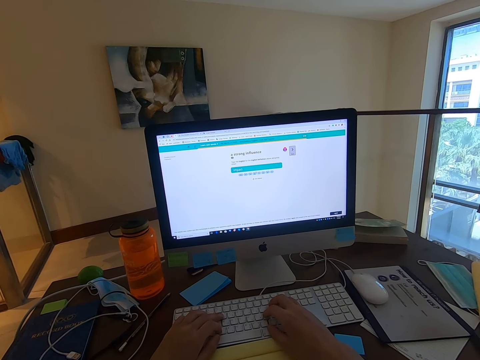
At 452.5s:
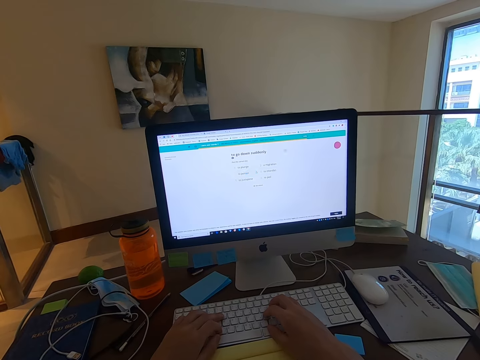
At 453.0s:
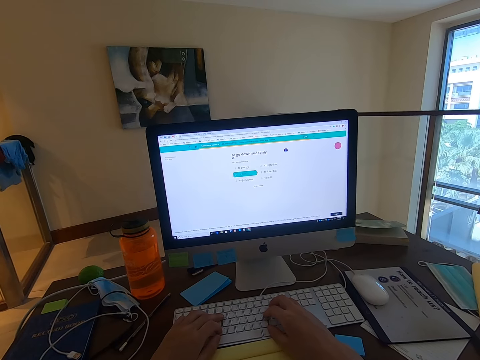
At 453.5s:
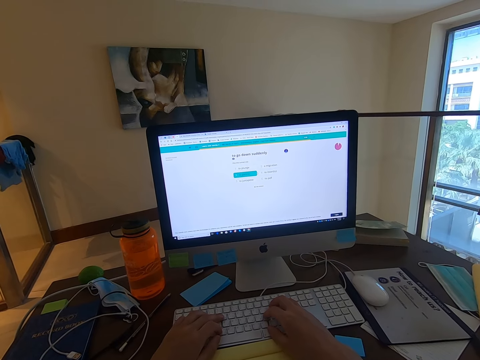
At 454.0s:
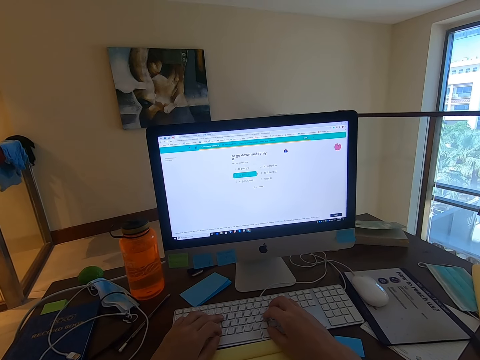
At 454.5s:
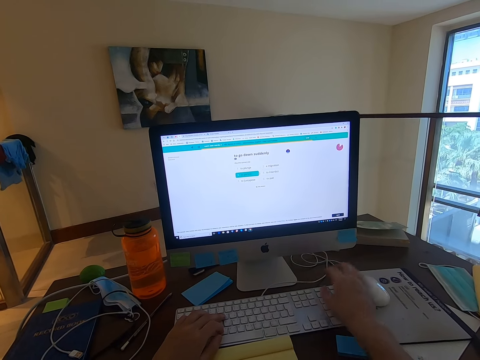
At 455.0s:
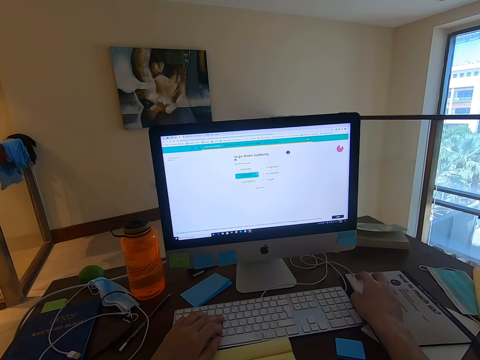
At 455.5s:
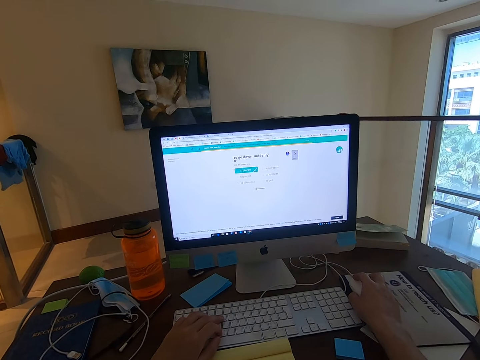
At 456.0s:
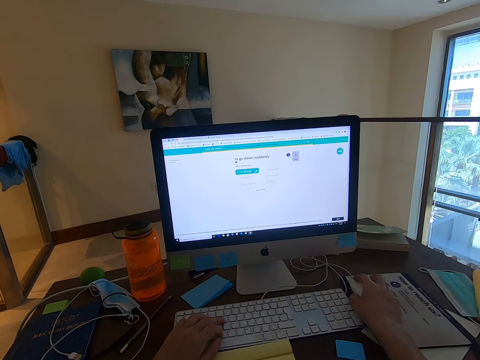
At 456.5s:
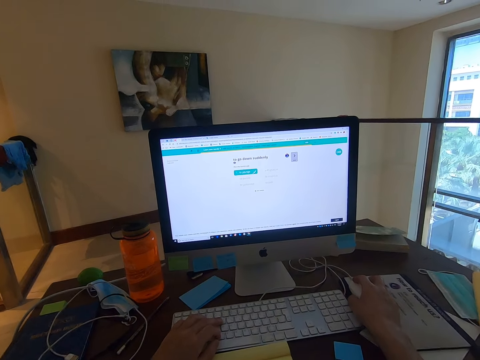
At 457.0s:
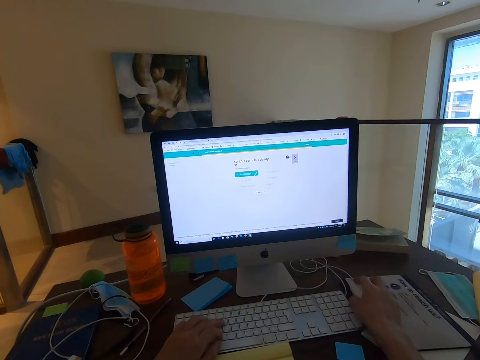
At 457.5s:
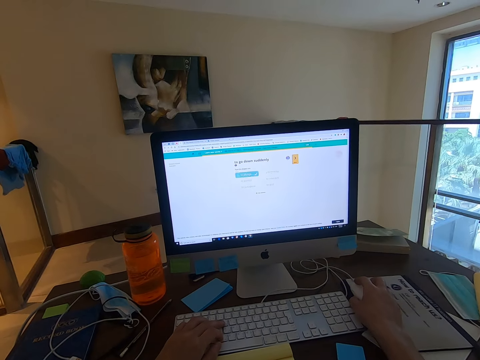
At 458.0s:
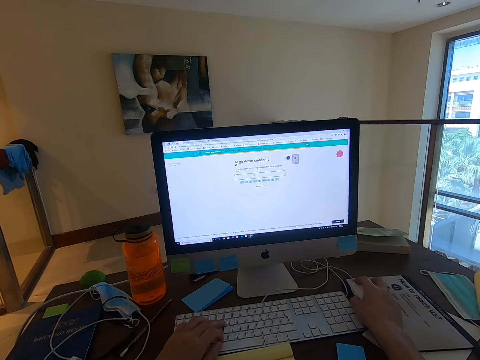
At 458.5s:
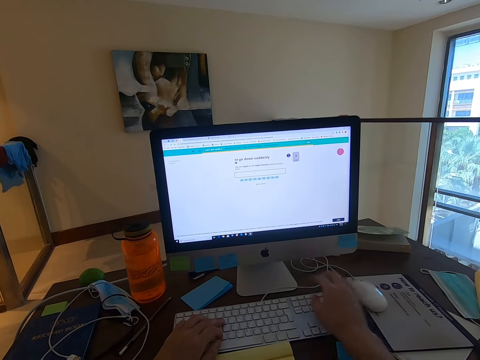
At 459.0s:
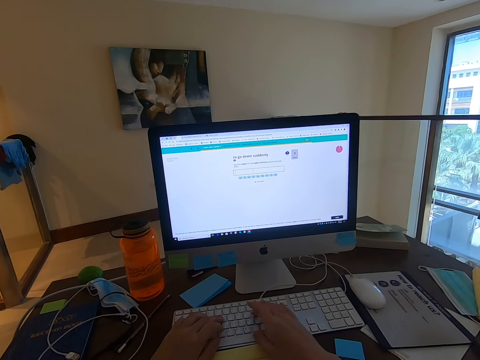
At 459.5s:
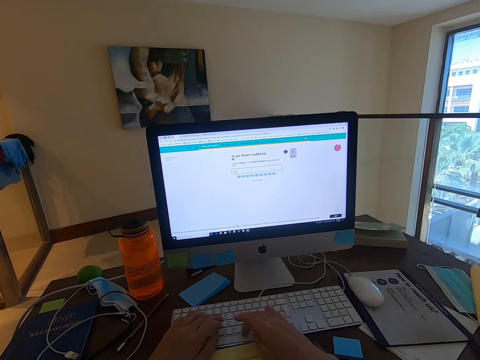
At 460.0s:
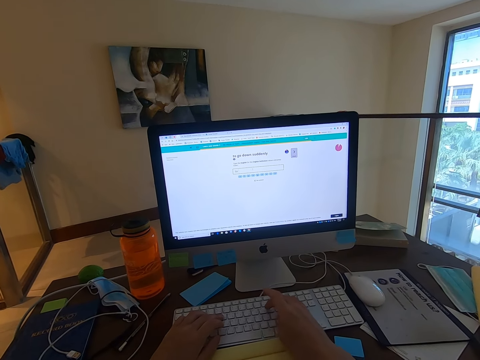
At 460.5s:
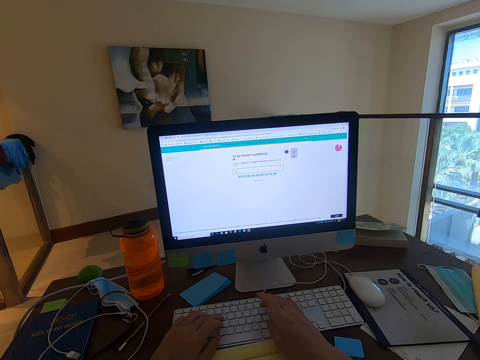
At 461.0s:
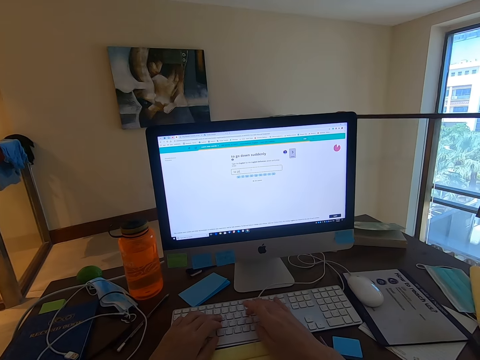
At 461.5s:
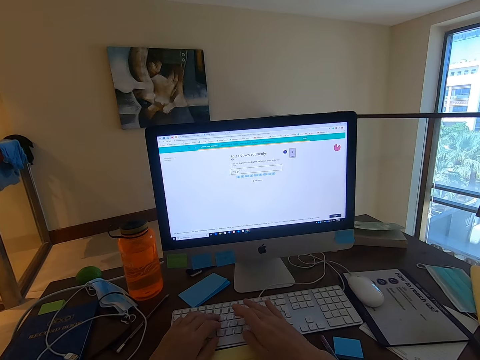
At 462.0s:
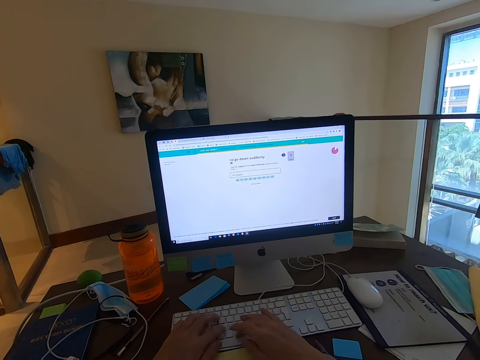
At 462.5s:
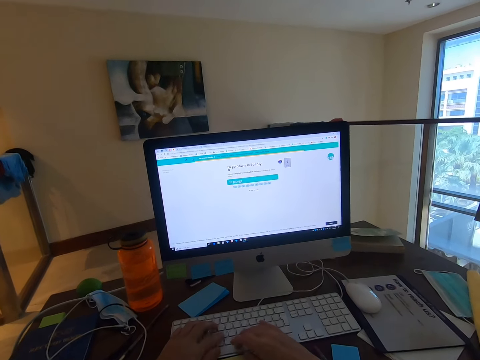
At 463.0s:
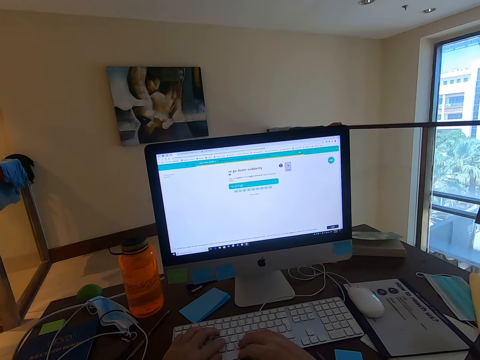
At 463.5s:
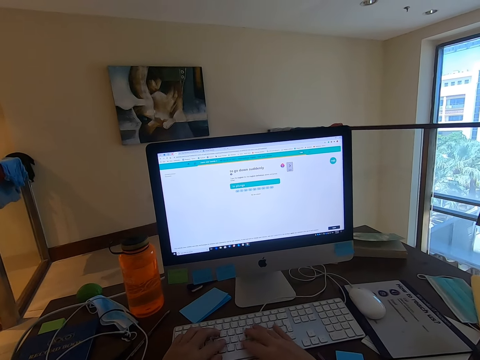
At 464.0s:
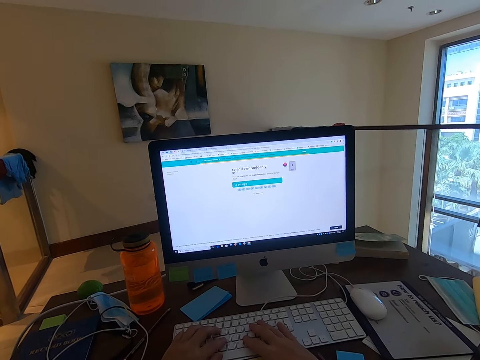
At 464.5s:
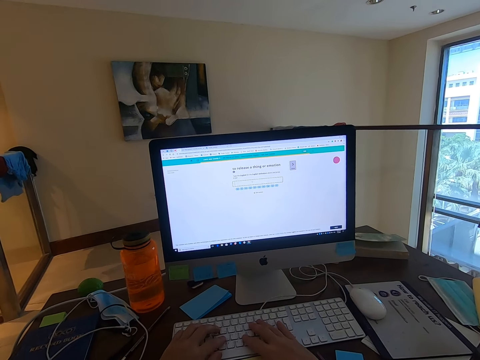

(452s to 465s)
The camera wearer uses the mouse. They type on the keyboard.

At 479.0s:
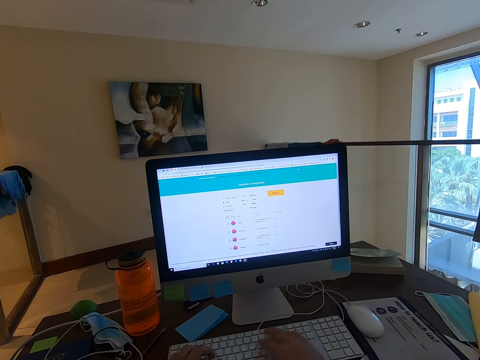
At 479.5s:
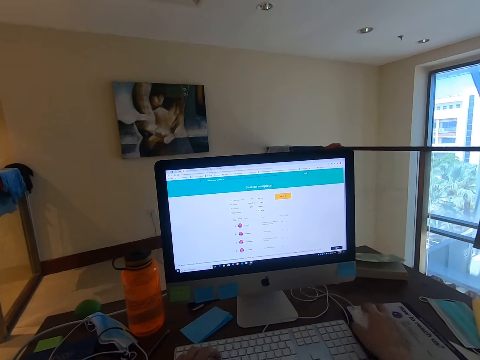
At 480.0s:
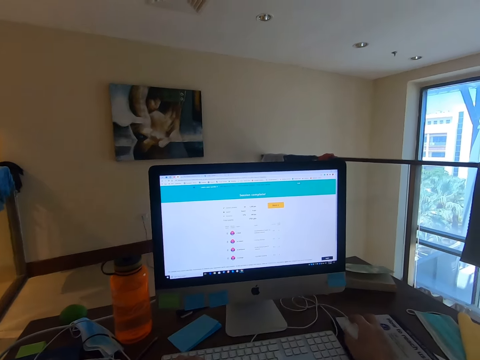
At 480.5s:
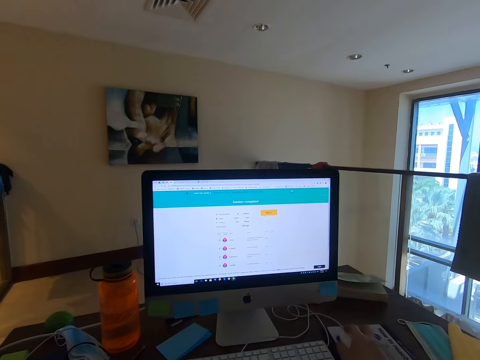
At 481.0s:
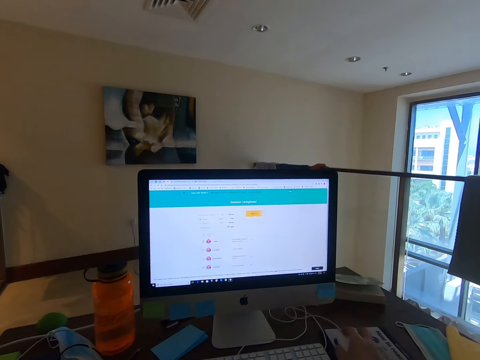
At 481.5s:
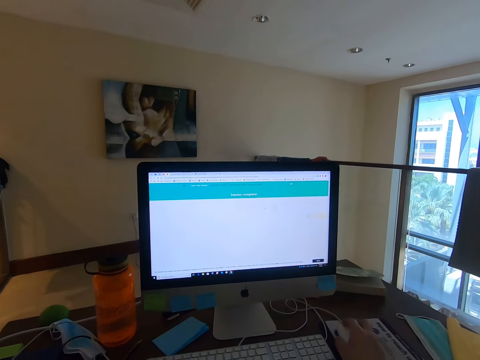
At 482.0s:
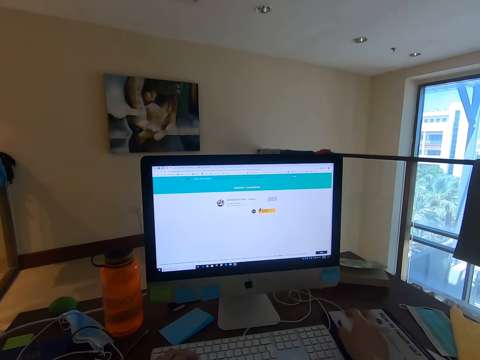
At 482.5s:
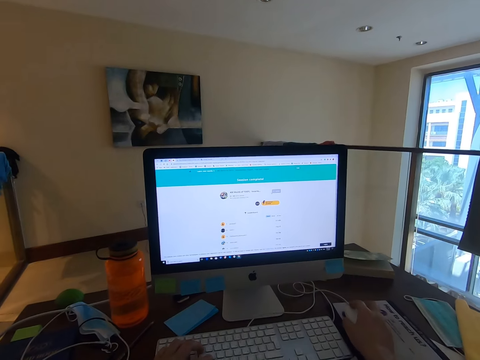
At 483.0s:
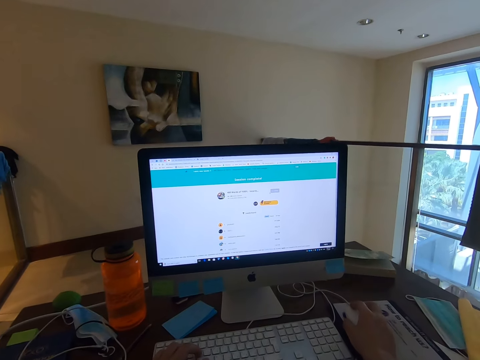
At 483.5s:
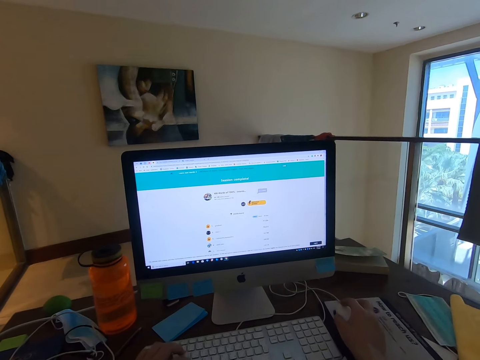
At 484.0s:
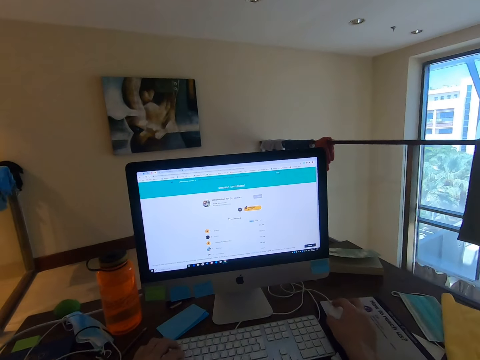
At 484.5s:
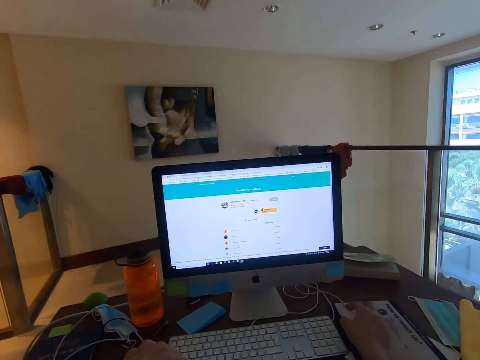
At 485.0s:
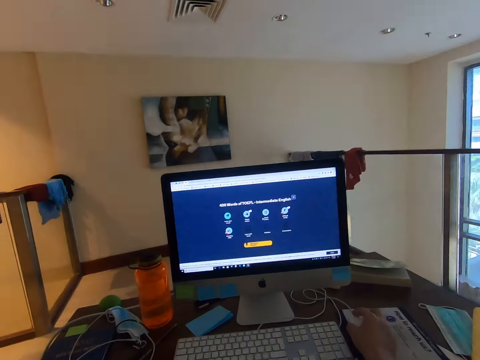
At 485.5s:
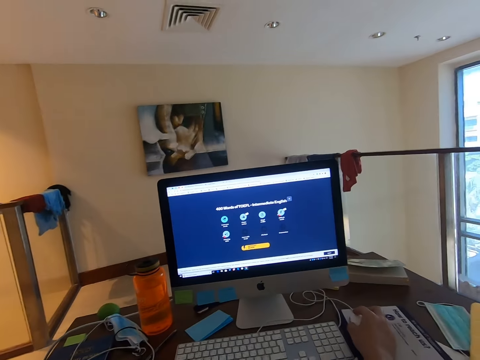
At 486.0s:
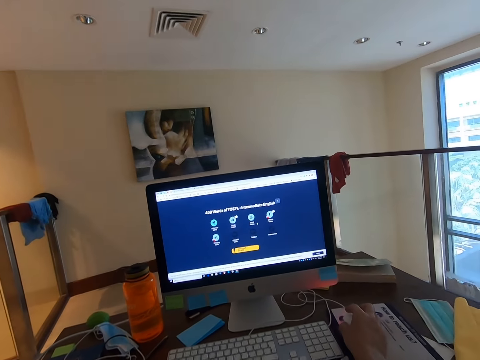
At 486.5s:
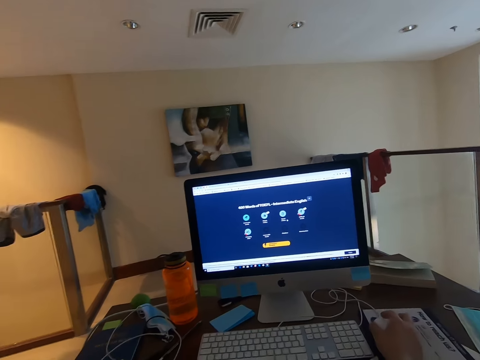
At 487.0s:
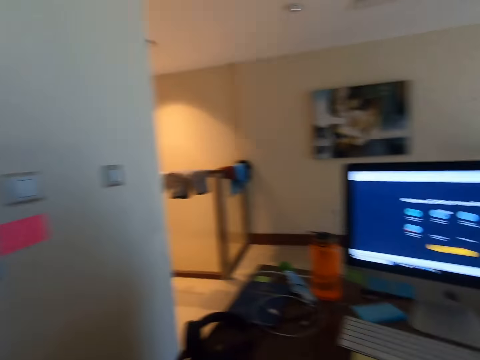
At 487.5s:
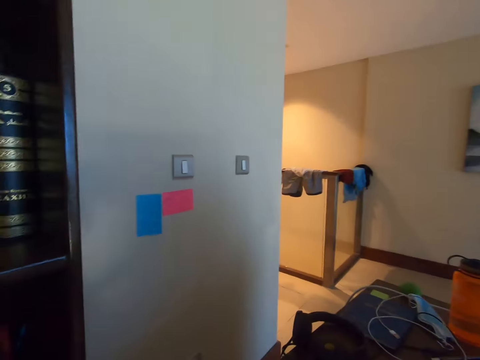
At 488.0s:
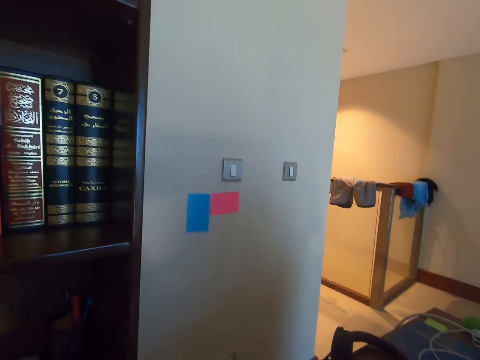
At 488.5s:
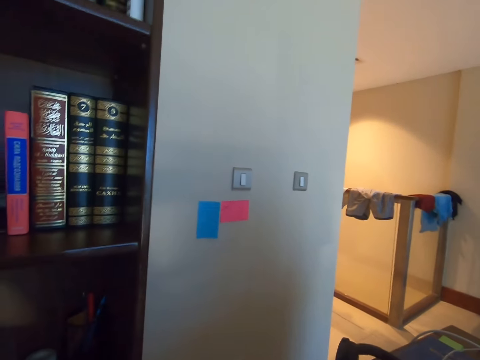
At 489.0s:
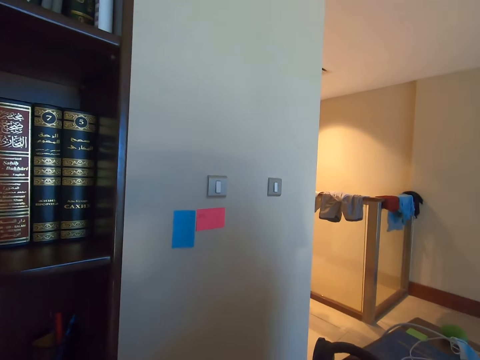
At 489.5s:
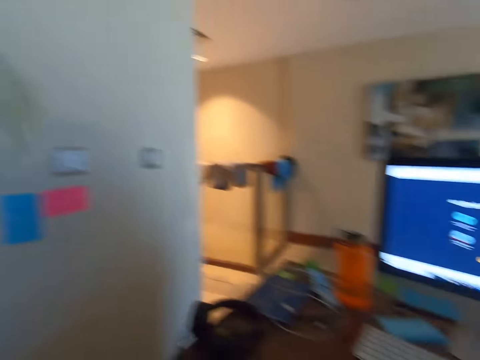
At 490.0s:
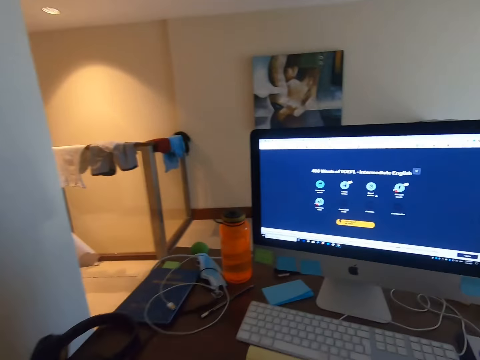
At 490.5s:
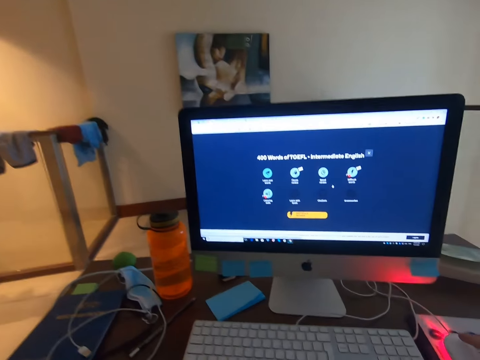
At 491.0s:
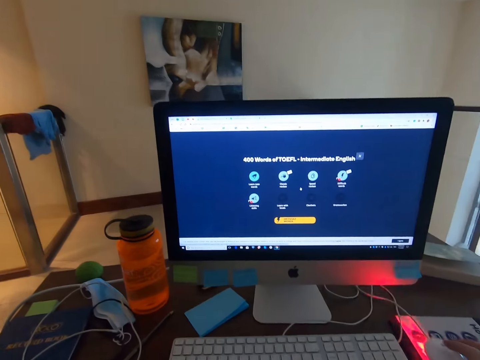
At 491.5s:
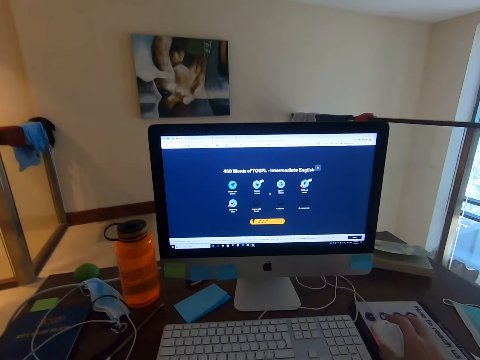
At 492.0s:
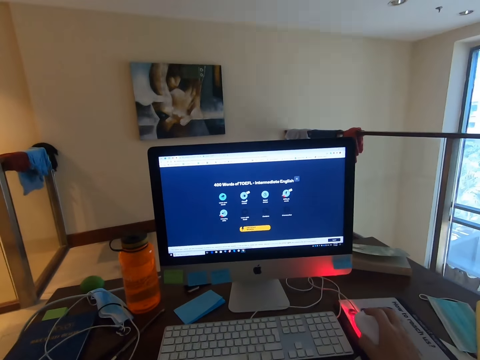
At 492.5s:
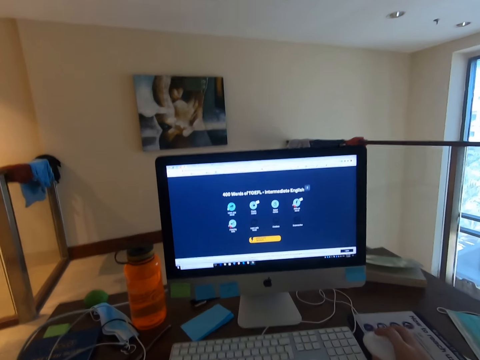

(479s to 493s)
The camera wearer uses the mouse. They turn towards the cabinet, look around and pick up the paper. They turn towards the computer, place the paper bag on the workstation, operate the computer and use the mouse.
